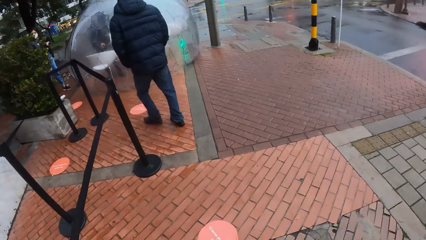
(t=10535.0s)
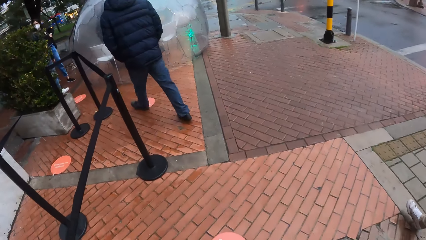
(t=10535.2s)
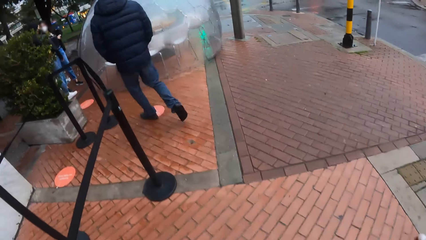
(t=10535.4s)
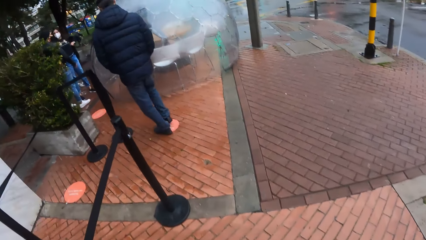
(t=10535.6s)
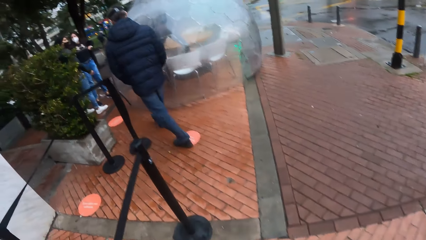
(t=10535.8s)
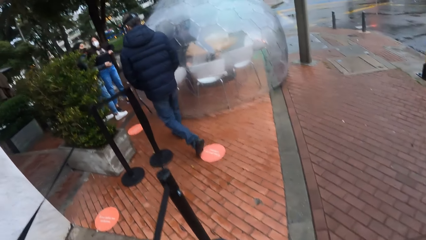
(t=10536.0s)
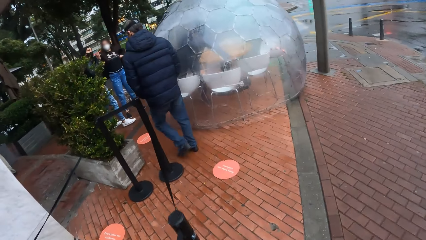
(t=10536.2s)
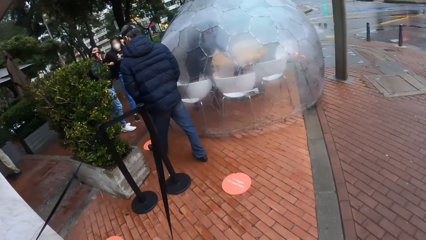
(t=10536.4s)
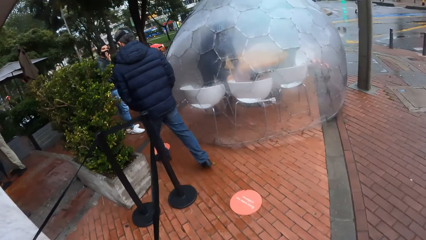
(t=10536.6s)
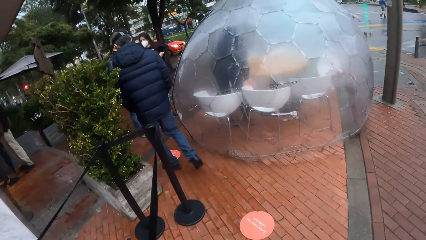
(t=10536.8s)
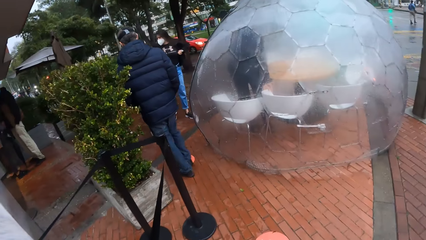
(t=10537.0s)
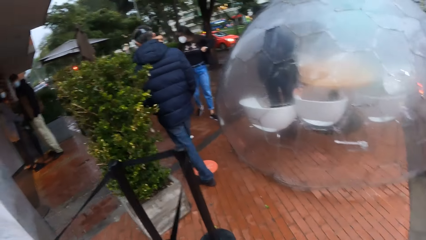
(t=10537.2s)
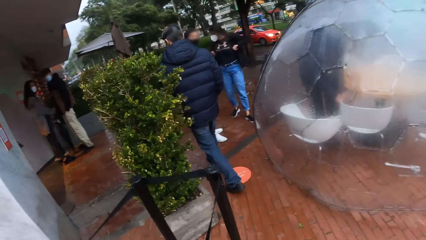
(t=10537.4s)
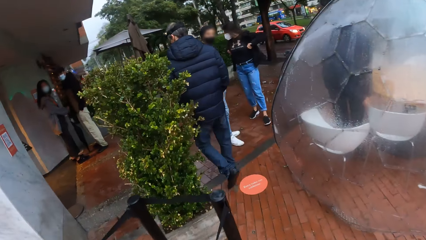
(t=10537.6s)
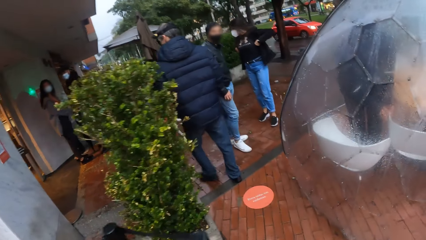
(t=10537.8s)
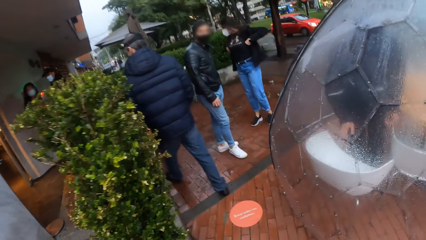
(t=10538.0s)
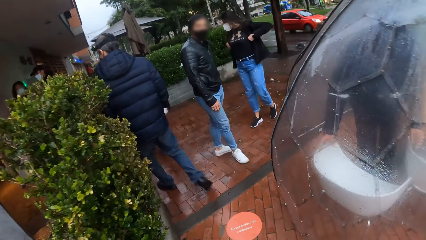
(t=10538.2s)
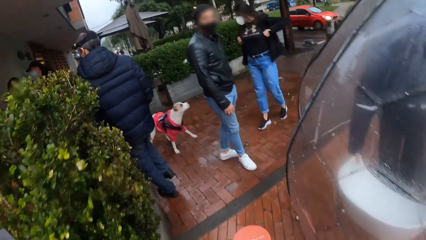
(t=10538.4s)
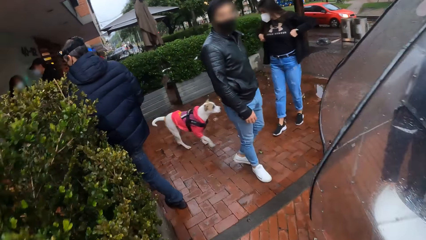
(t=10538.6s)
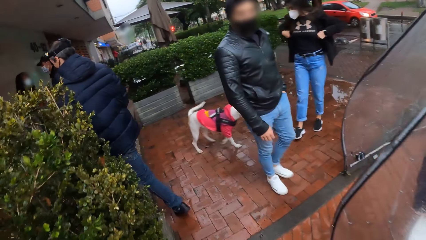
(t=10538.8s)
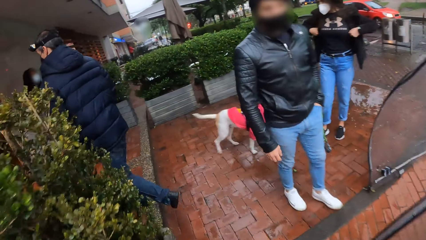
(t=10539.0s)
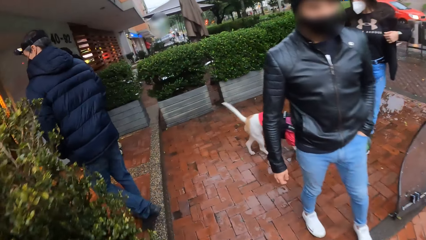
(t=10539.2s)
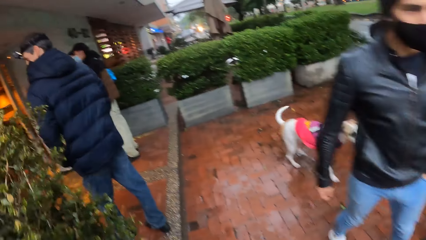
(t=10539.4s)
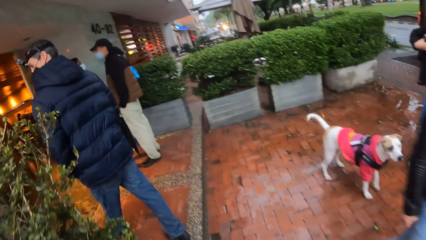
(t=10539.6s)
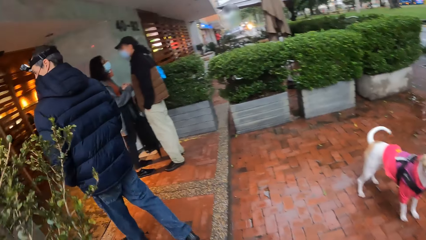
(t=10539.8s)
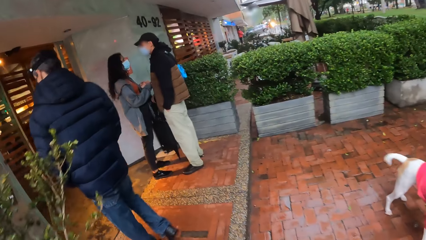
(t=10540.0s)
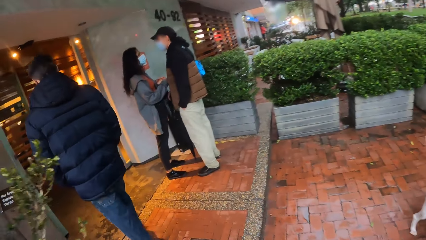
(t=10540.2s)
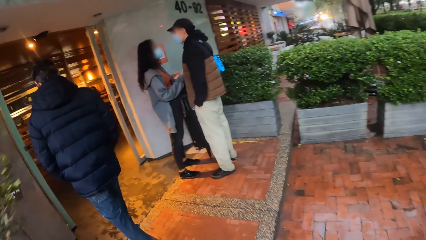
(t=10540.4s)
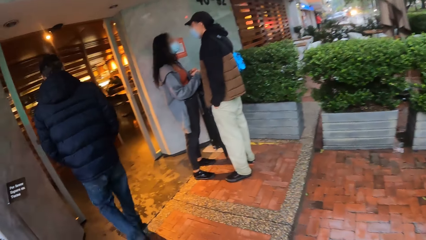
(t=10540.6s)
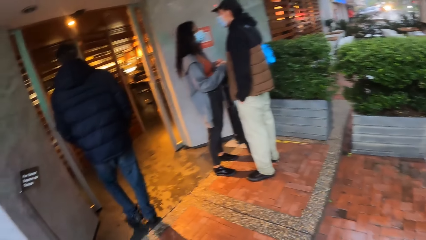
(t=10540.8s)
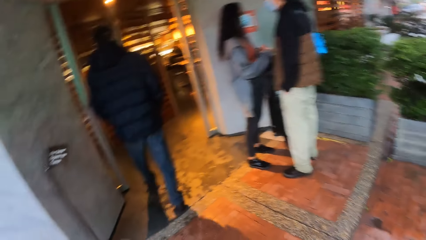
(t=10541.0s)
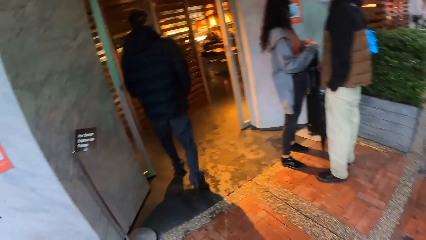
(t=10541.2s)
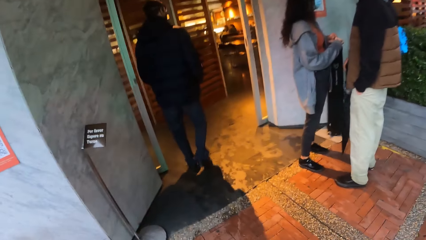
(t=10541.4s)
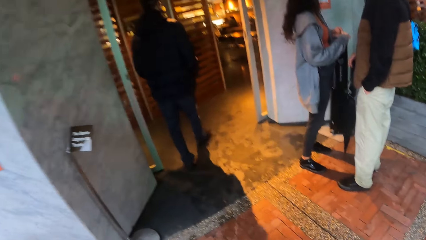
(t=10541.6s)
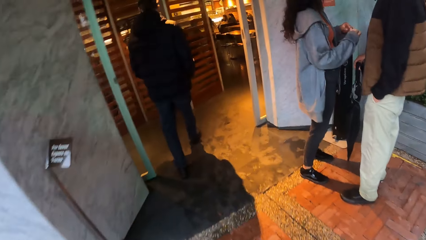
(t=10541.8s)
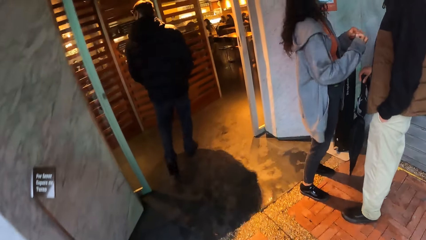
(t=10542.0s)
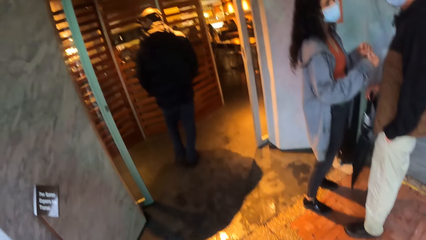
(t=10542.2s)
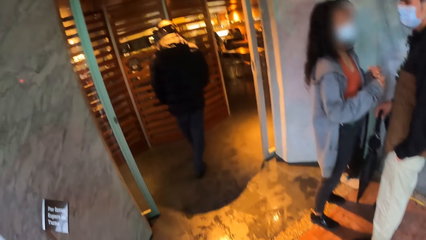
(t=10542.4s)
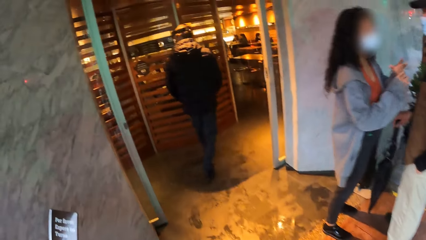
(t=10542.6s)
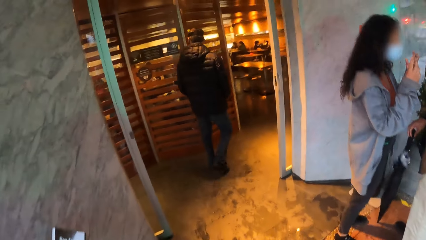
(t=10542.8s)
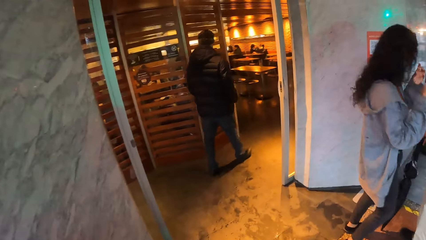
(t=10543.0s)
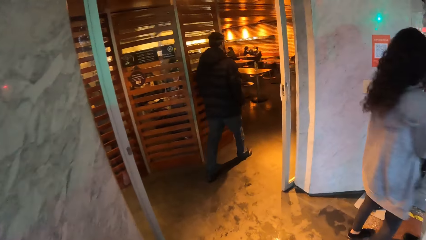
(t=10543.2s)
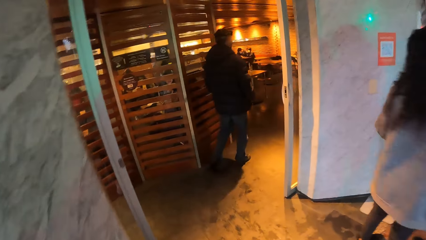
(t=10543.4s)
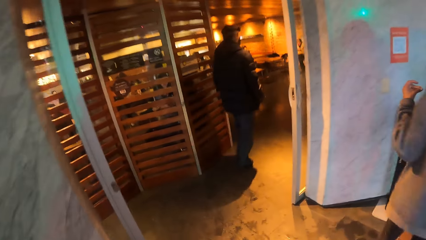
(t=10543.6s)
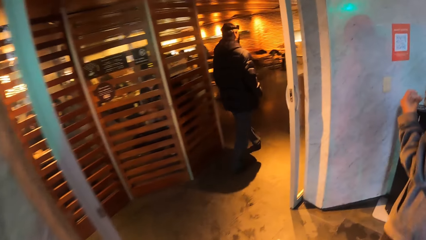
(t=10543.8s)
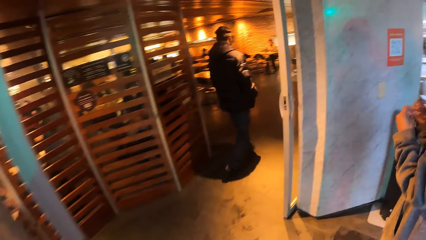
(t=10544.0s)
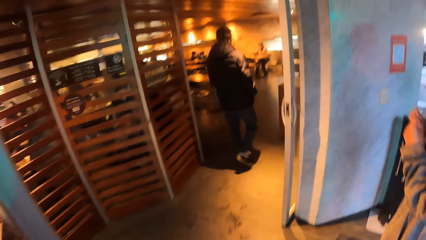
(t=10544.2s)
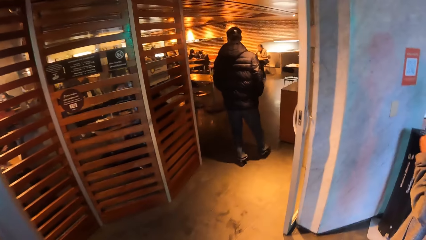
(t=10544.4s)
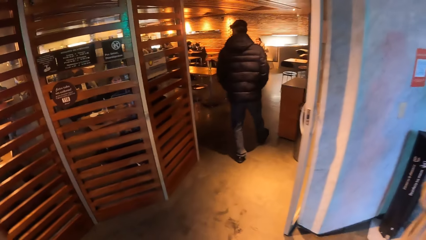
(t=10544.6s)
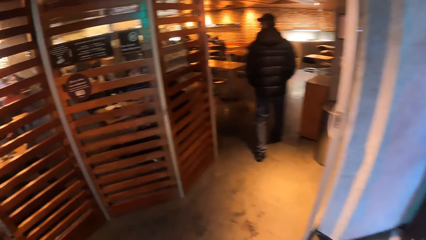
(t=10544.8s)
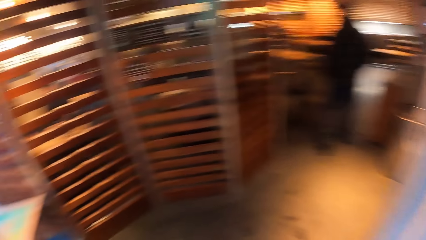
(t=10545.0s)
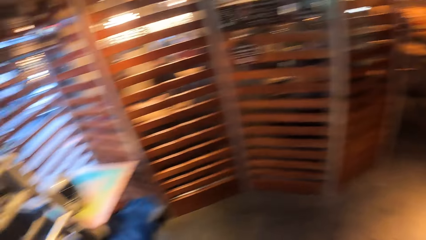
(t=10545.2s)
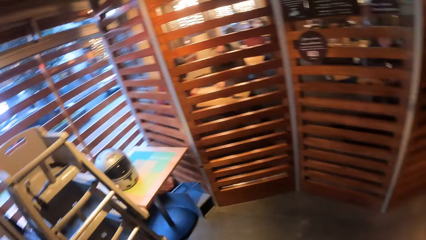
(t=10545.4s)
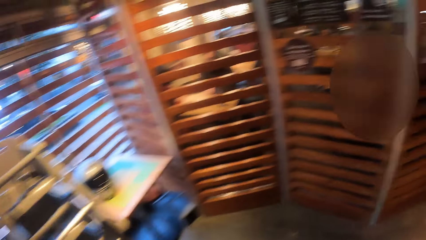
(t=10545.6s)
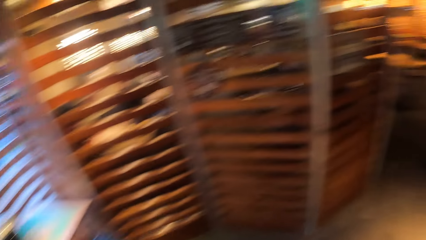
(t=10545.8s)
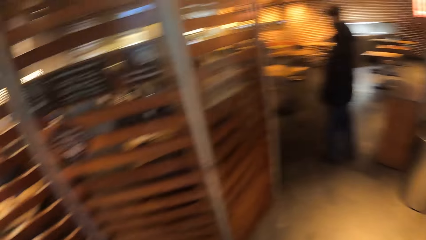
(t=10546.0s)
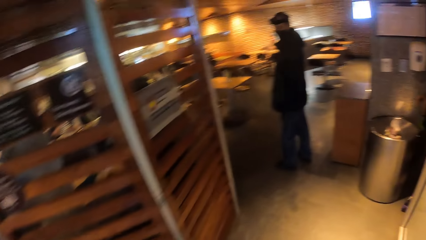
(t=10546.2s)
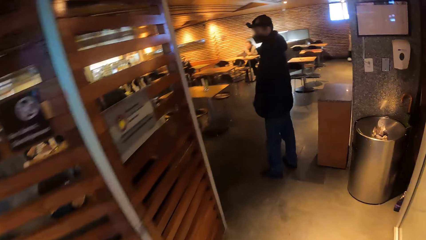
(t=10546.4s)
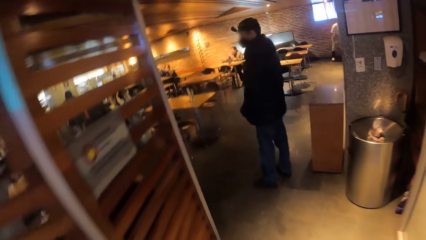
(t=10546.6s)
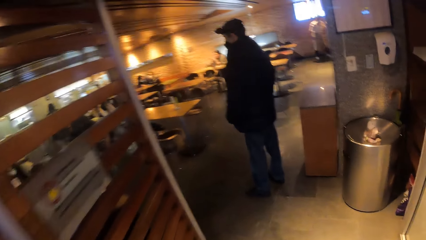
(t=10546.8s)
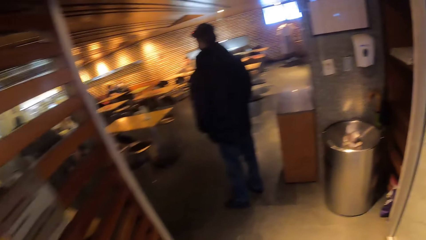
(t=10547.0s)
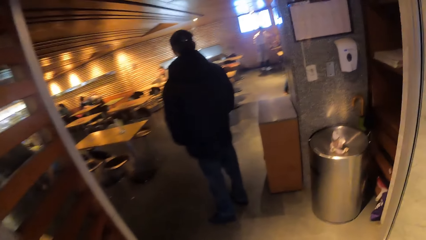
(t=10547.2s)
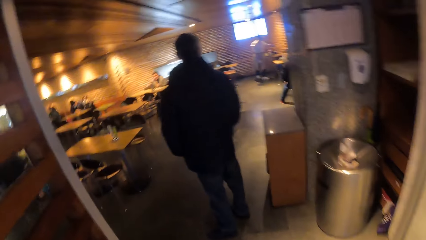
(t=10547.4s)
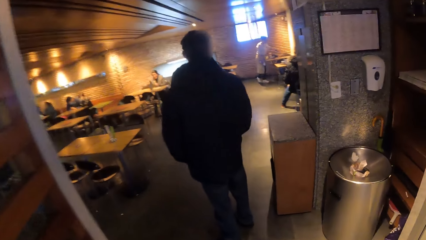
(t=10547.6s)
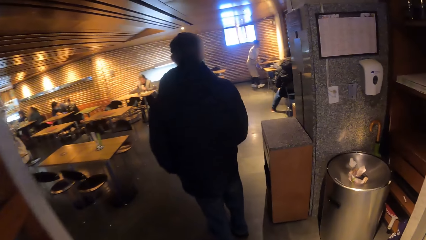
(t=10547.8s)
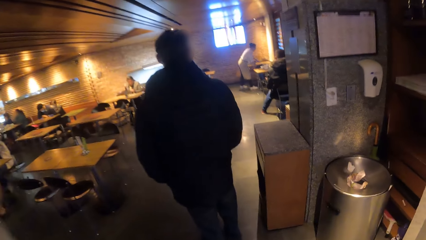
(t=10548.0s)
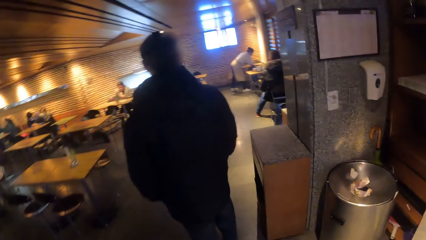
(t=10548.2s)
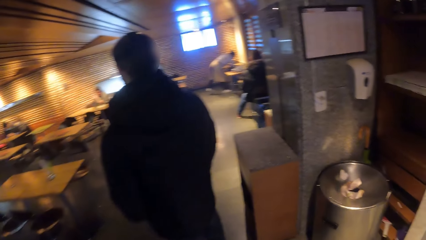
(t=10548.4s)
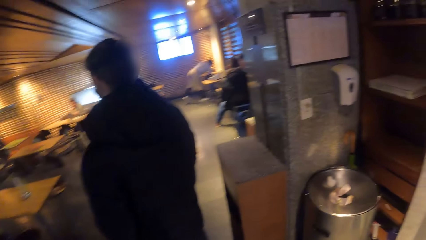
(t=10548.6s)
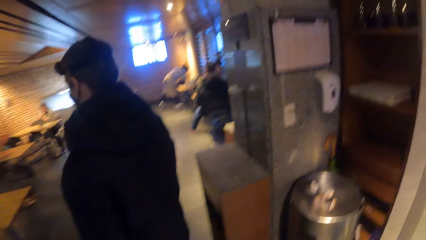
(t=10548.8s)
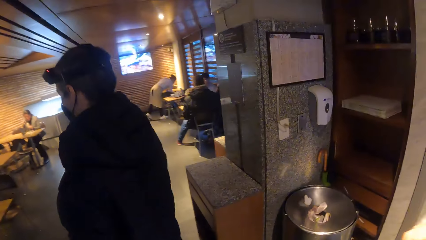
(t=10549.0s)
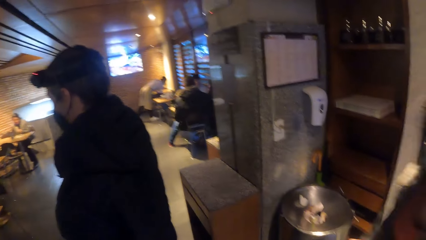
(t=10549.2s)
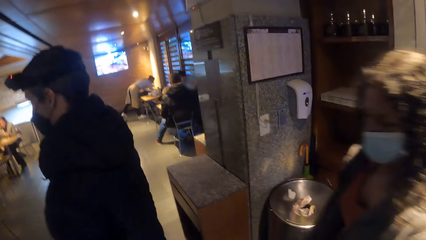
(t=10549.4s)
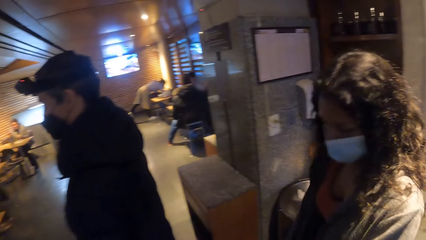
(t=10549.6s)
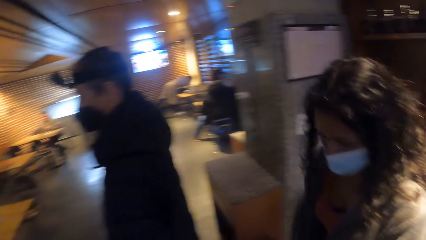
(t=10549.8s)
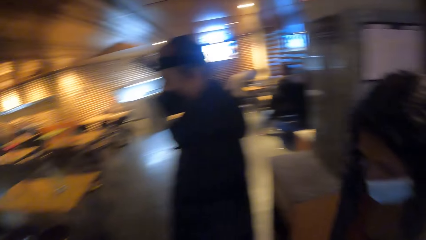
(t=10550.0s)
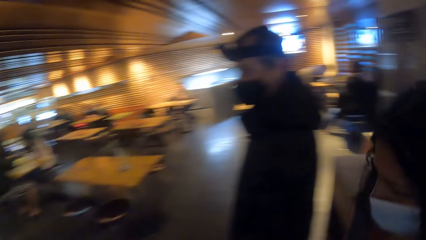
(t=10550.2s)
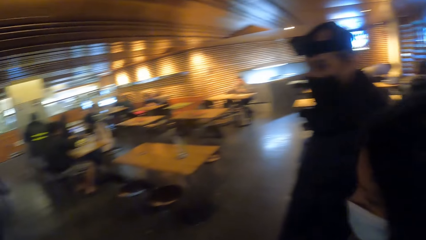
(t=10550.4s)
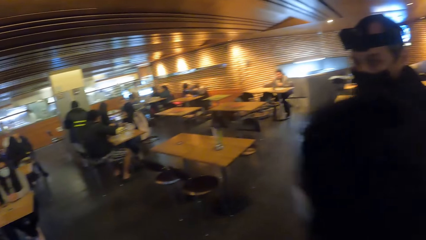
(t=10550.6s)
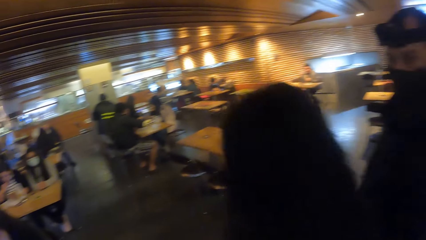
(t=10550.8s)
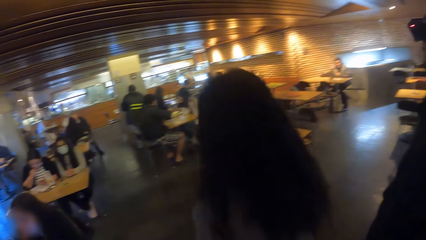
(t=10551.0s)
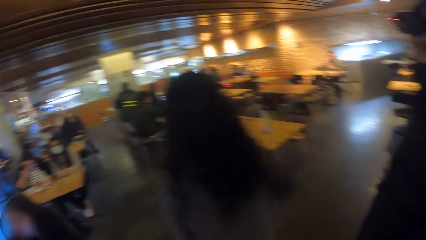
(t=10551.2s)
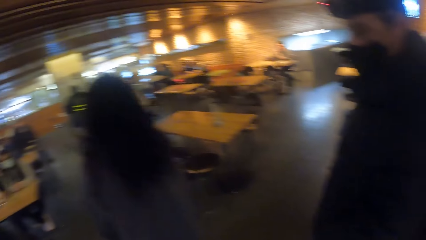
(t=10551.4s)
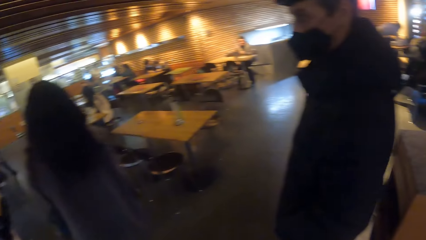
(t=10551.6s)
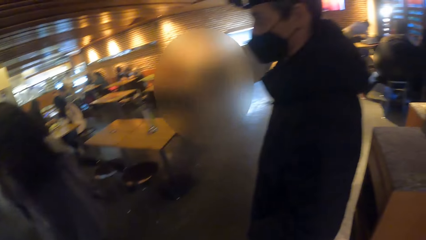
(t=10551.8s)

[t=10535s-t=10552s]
The camera wearer walks into a restaurant with the group of people.
